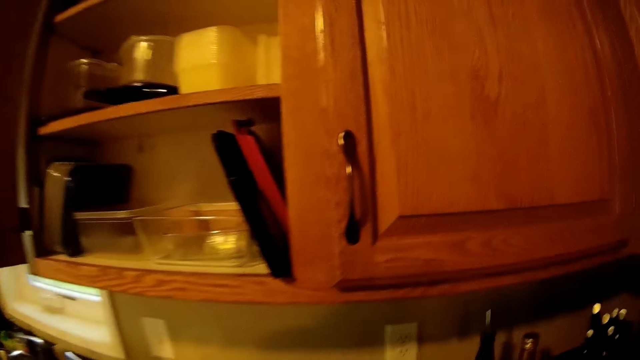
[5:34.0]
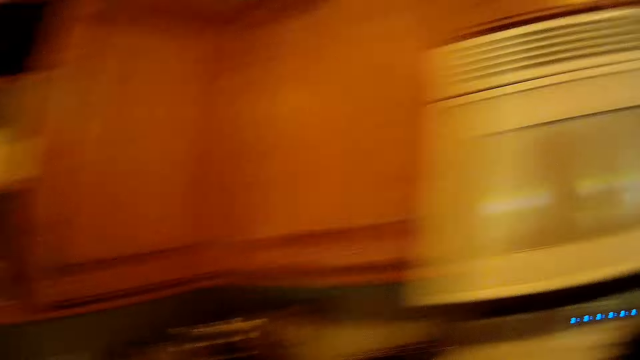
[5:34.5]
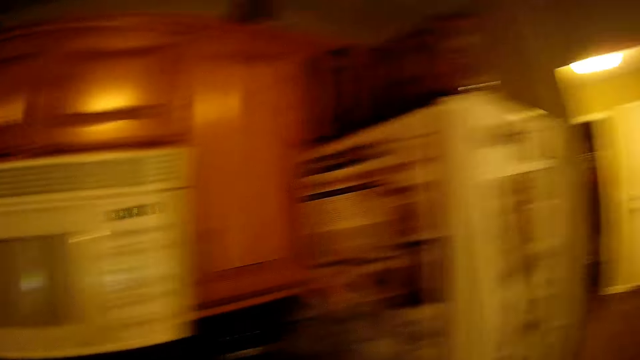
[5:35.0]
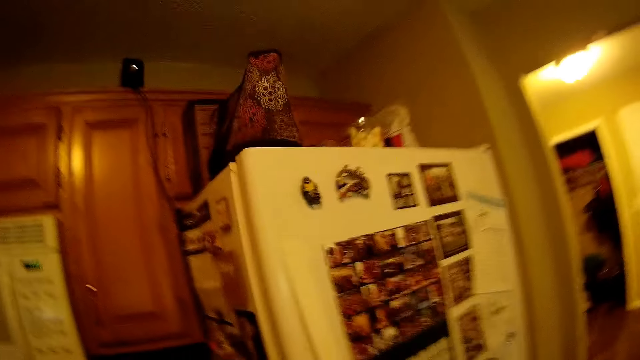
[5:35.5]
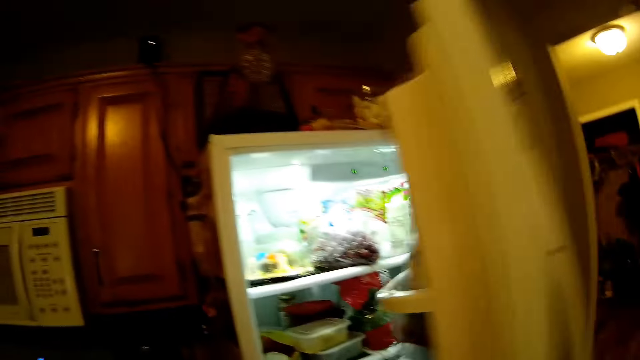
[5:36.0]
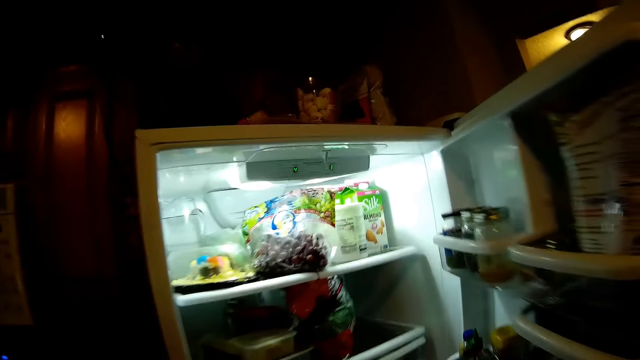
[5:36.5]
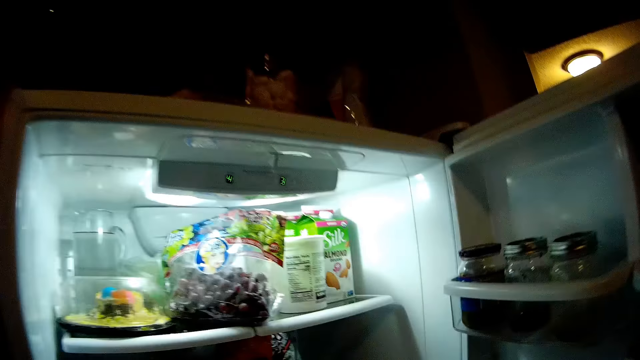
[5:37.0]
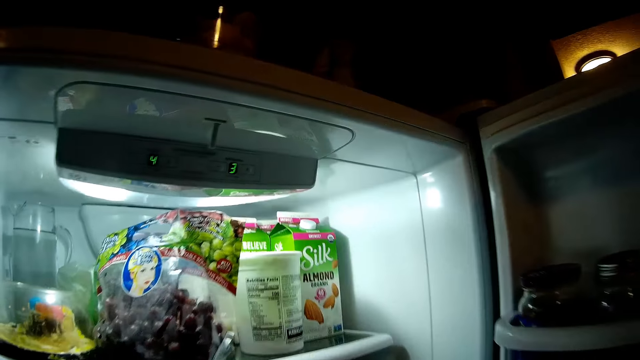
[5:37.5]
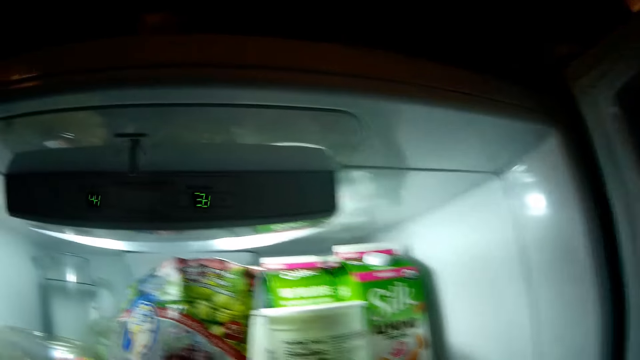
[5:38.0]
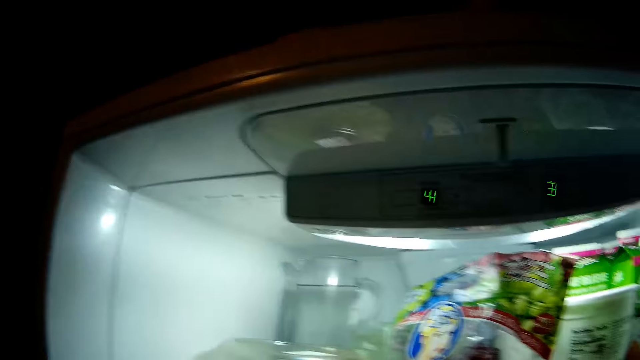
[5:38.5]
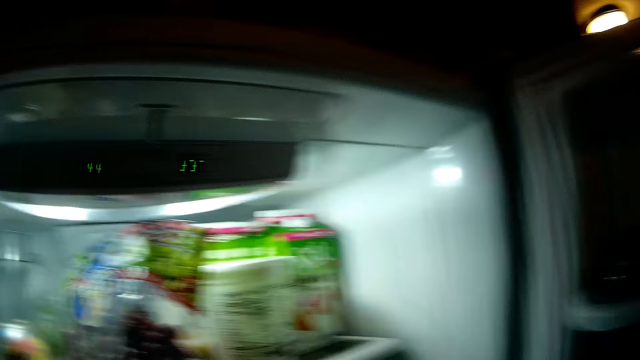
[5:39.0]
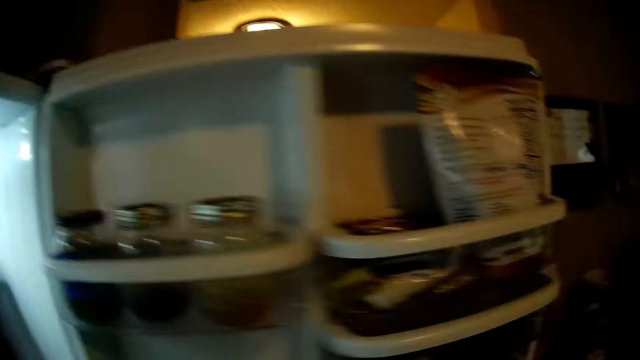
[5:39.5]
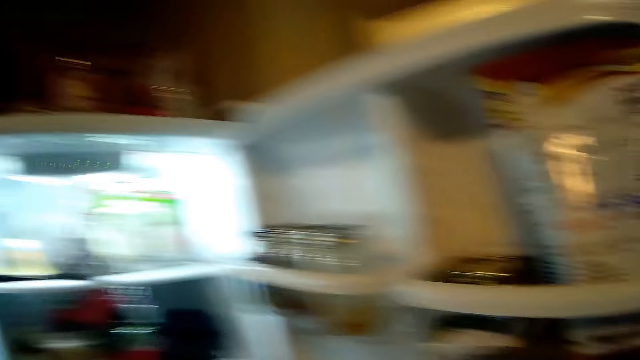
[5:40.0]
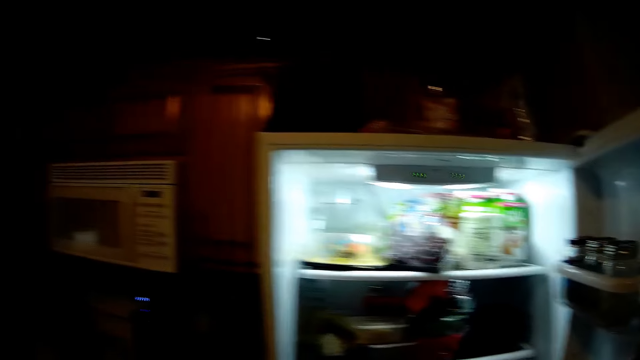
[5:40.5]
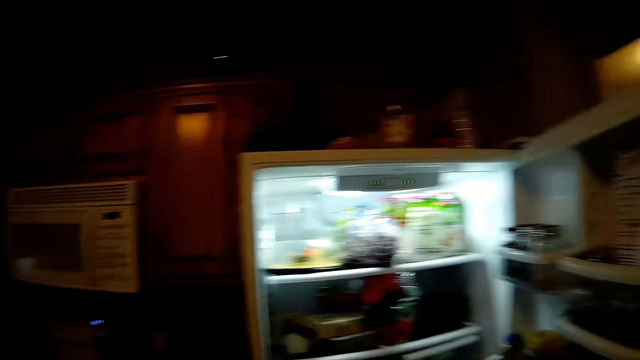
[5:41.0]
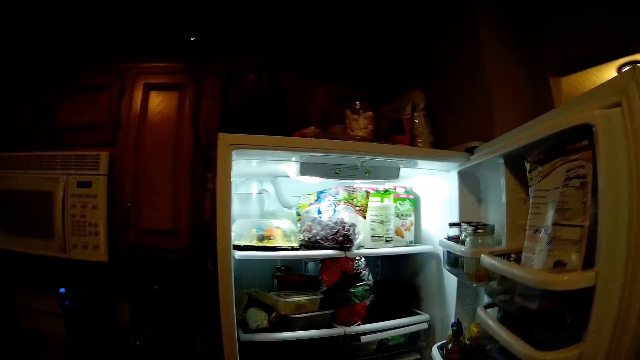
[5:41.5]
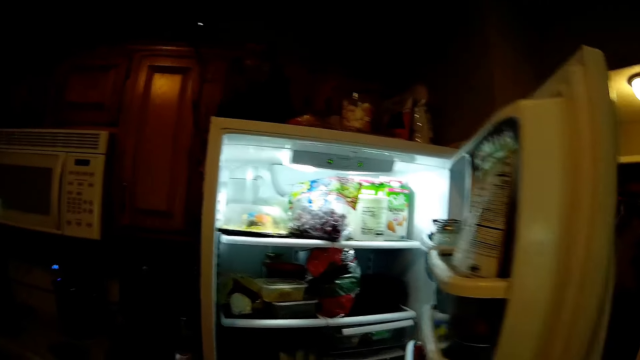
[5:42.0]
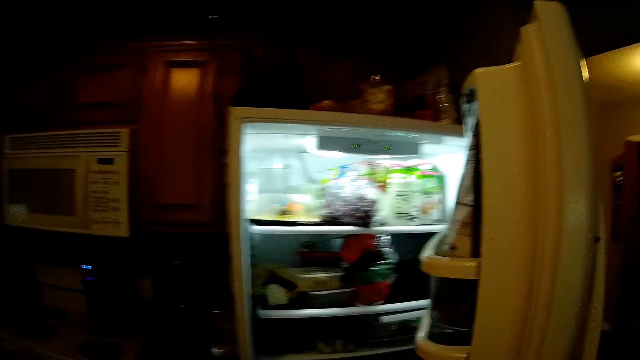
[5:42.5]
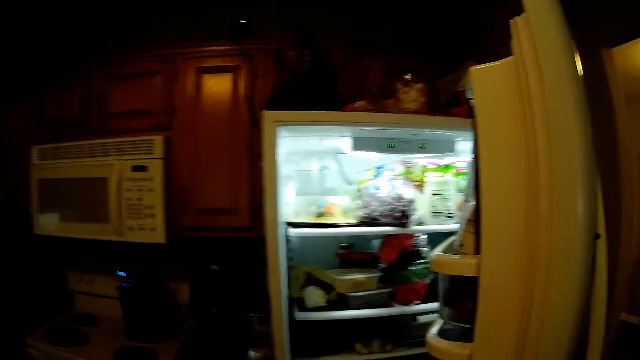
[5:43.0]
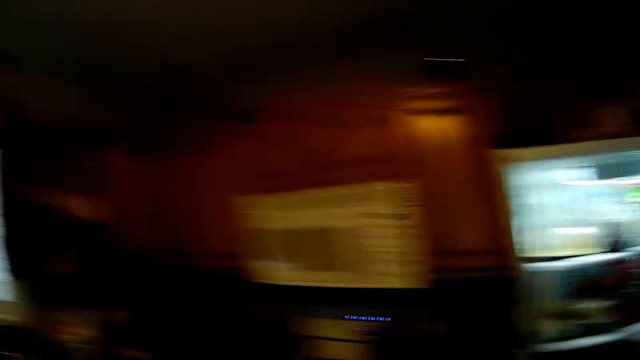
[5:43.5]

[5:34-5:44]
The camera wearer turns towards a refrigerator. They open the refrigerator. They close the refrigerator.

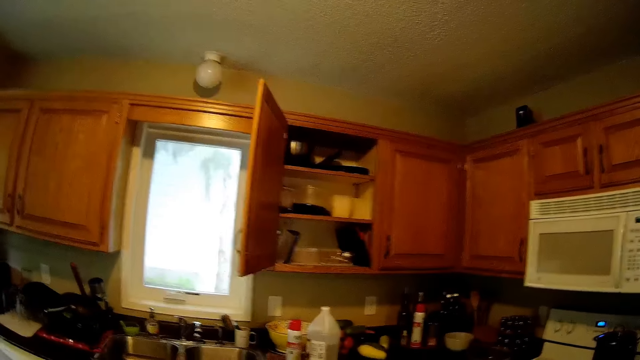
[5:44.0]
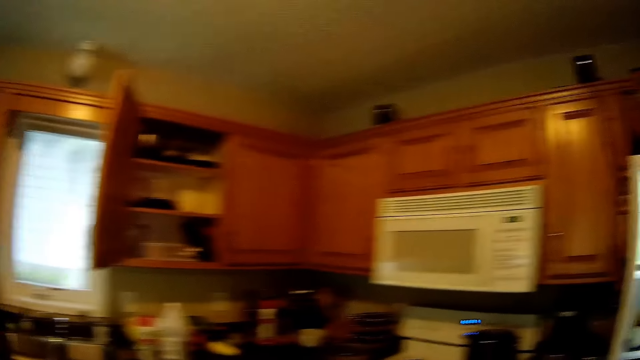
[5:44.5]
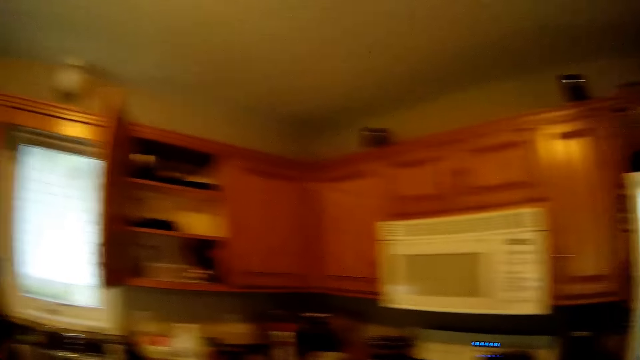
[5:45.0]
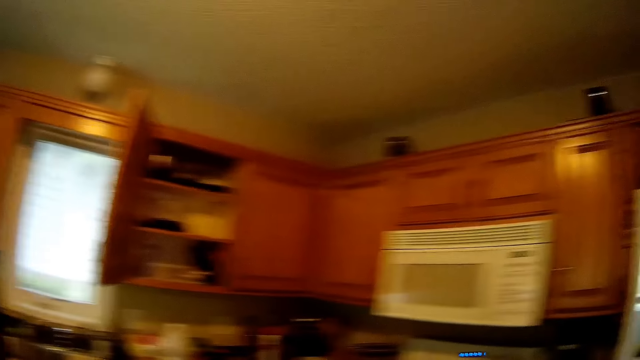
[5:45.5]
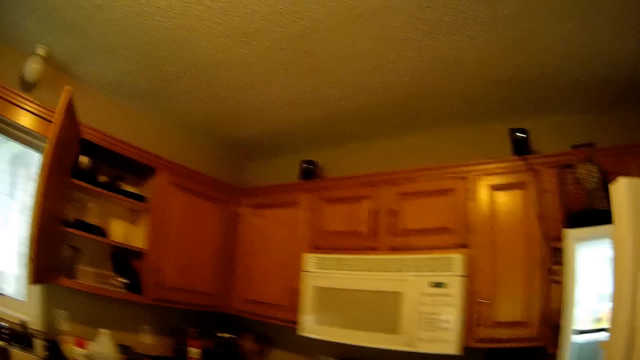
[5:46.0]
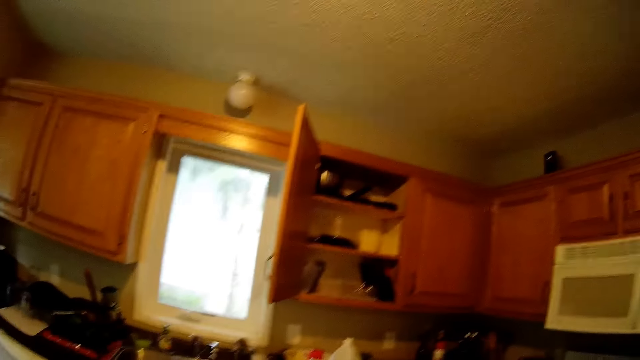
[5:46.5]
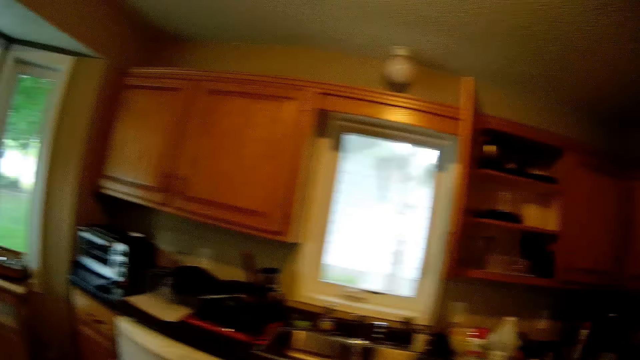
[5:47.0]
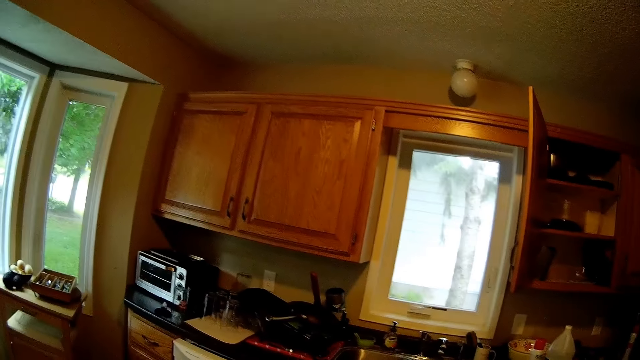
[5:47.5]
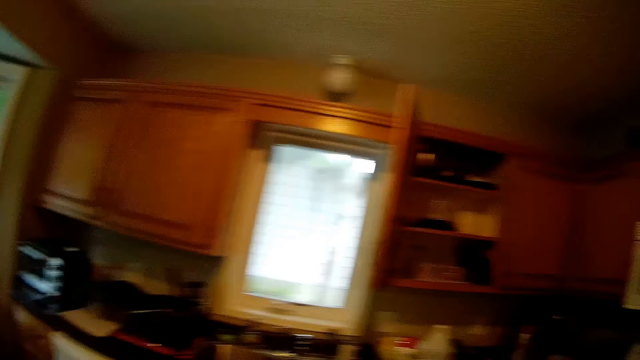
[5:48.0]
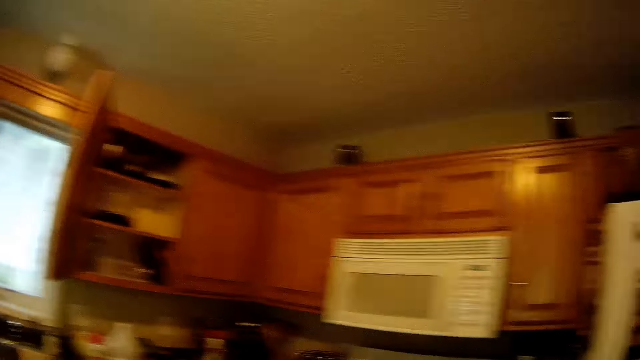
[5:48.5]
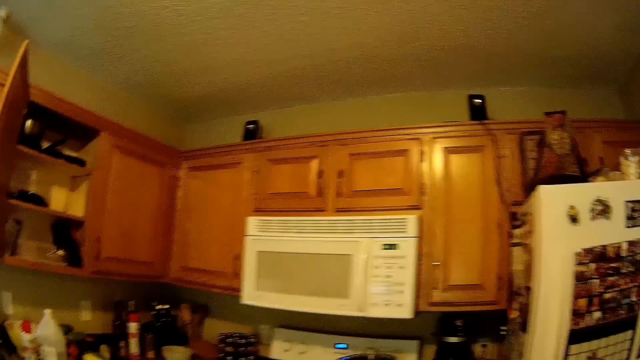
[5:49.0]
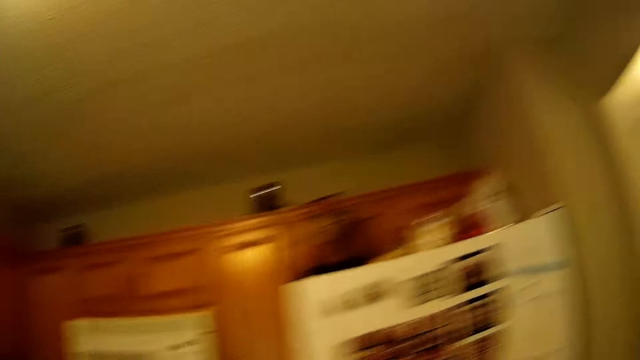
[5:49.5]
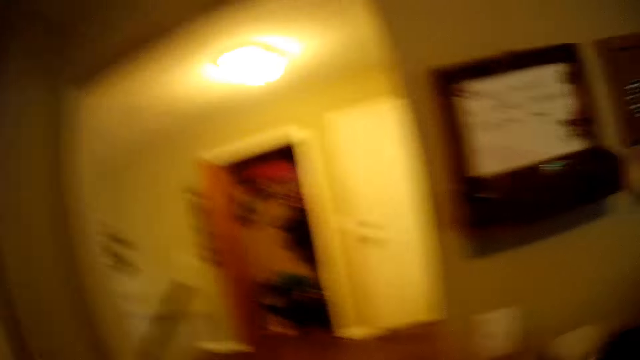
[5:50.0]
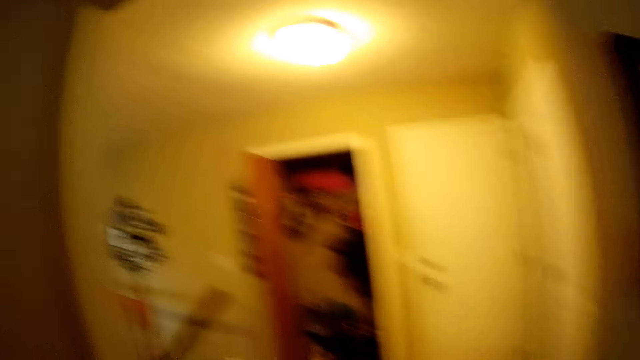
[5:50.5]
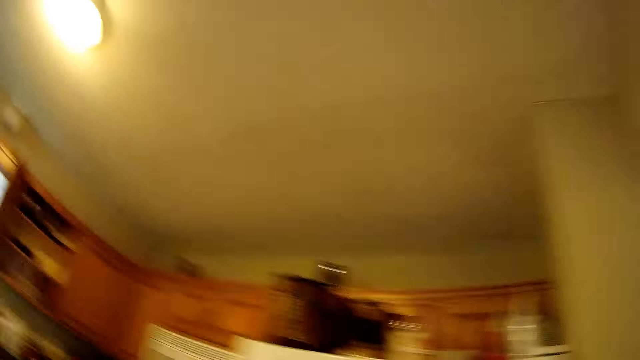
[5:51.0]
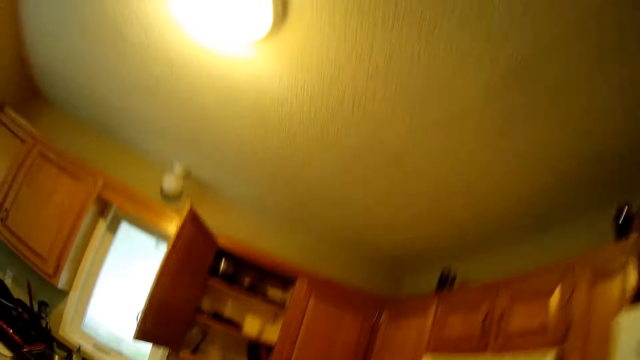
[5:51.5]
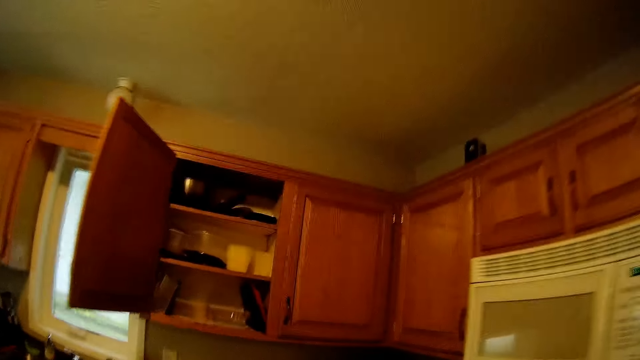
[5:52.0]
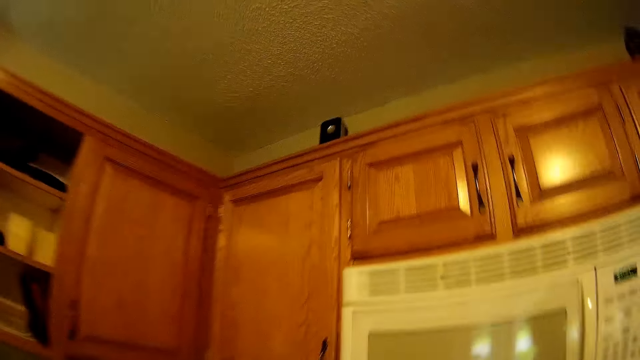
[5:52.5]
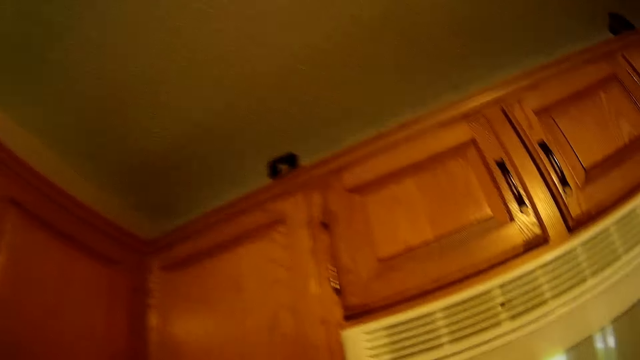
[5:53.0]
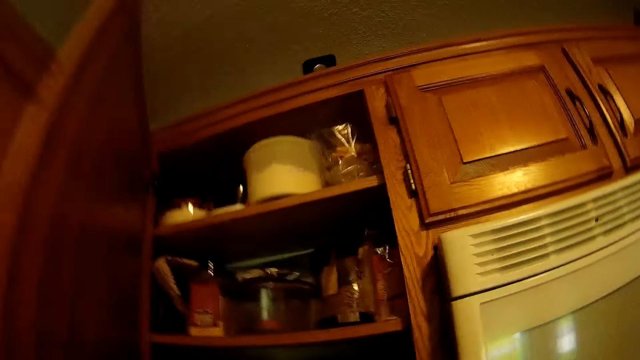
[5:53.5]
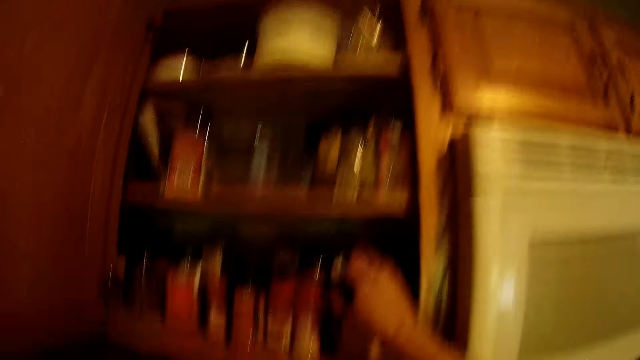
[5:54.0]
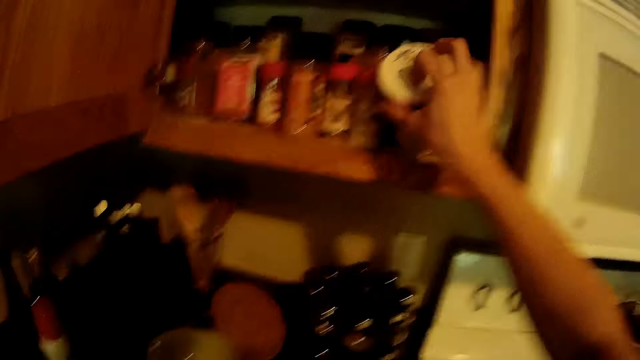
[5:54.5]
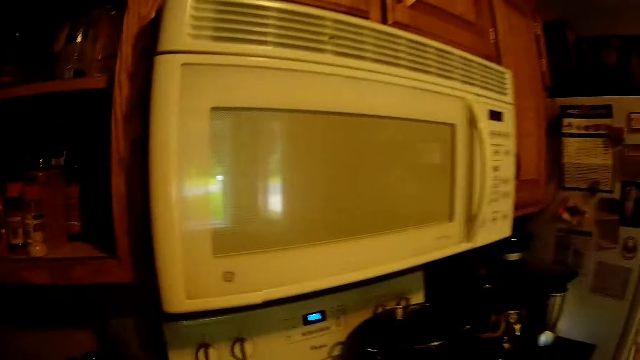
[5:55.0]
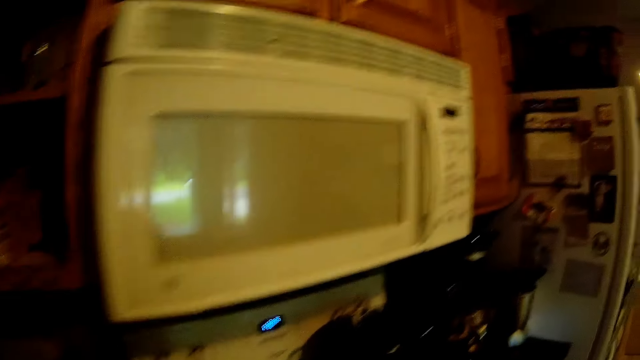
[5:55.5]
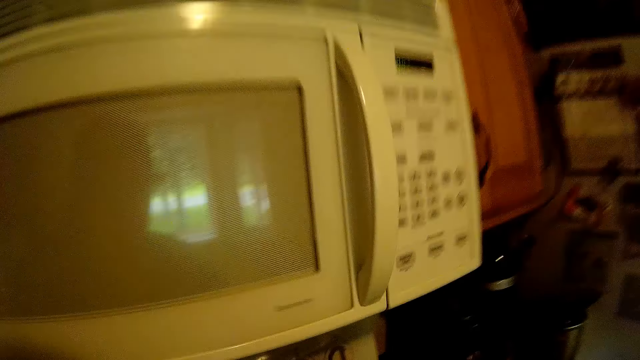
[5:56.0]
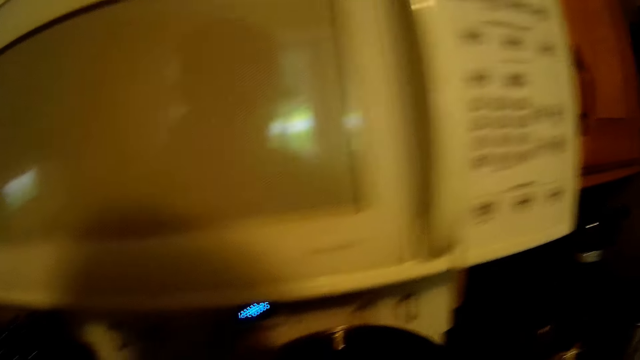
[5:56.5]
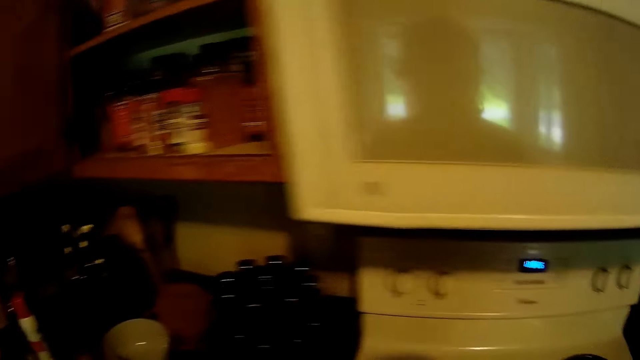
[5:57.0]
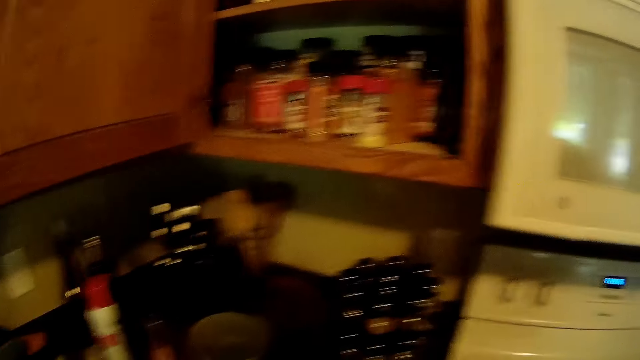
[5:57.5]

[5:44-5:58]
The camera wearer looks around. They walk towards the door. They walk towards a kitchen cabinet. They open the kitchen cabinet. They bring out a container from the kitchen cabinet. They drop the container on the slab.
